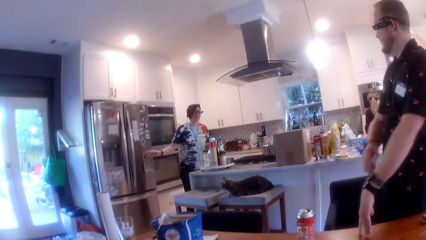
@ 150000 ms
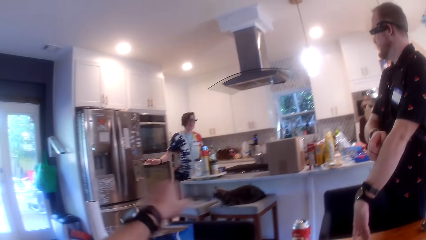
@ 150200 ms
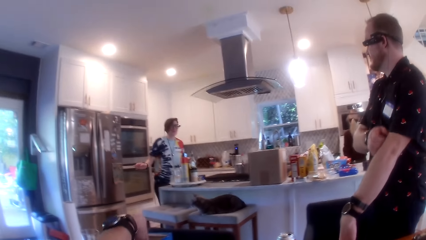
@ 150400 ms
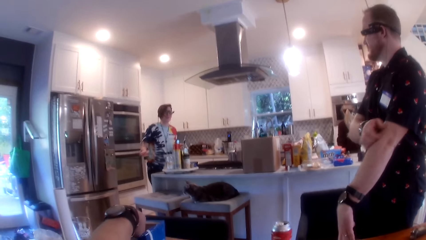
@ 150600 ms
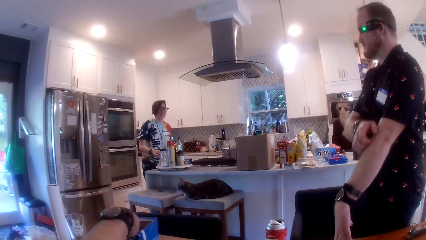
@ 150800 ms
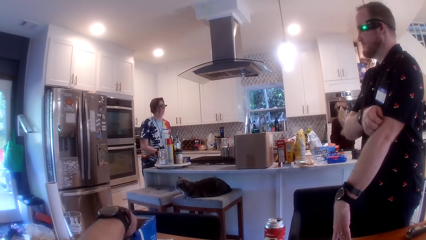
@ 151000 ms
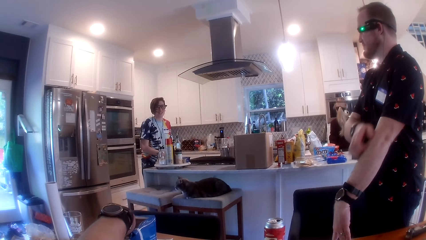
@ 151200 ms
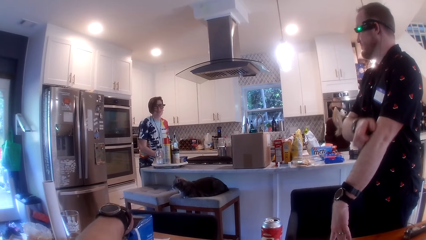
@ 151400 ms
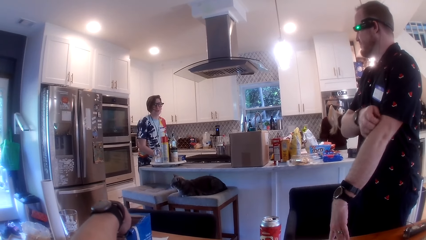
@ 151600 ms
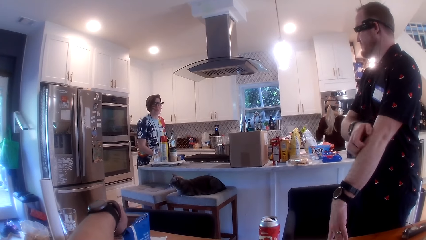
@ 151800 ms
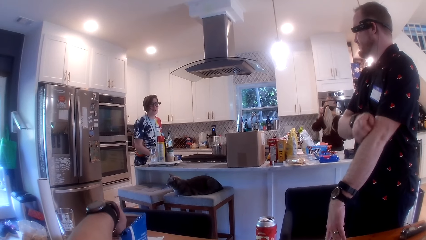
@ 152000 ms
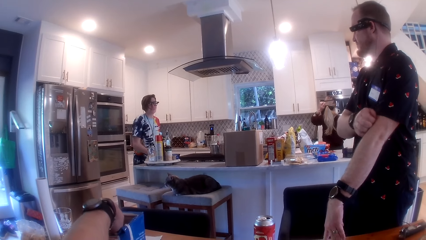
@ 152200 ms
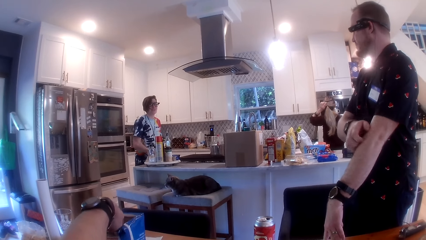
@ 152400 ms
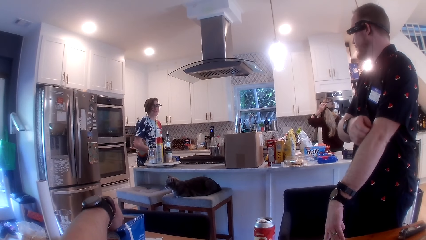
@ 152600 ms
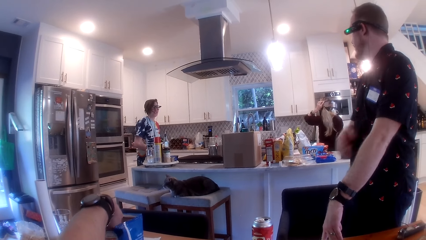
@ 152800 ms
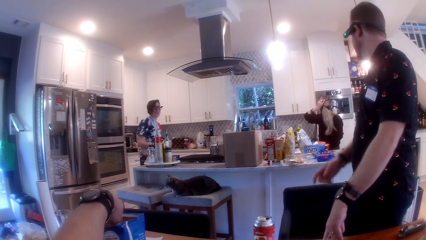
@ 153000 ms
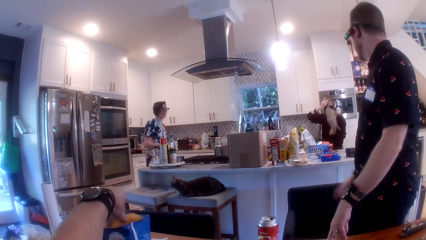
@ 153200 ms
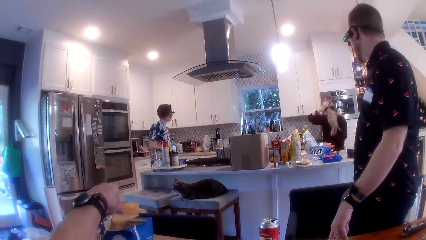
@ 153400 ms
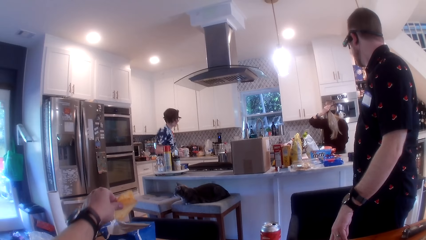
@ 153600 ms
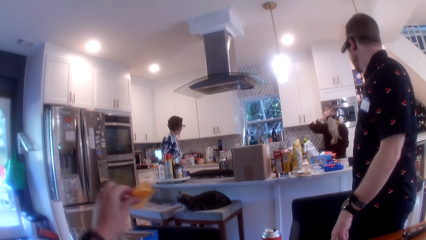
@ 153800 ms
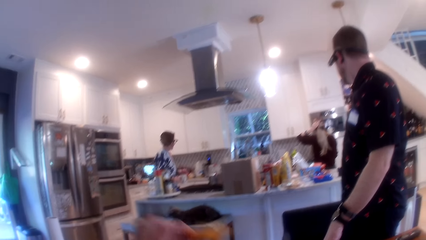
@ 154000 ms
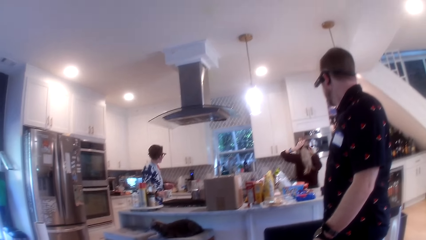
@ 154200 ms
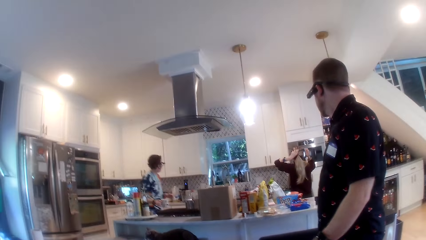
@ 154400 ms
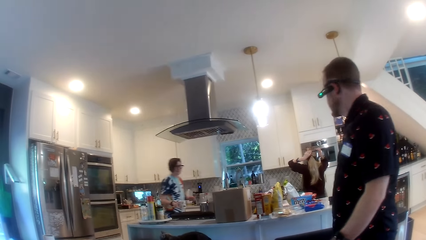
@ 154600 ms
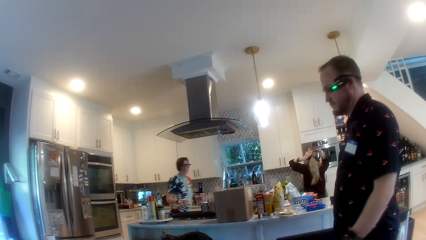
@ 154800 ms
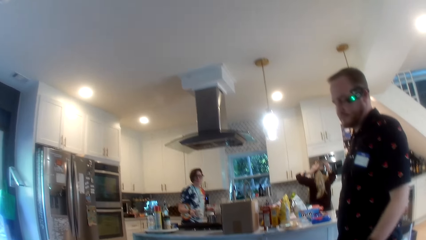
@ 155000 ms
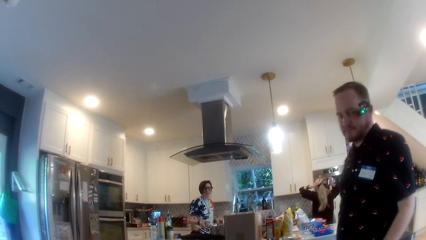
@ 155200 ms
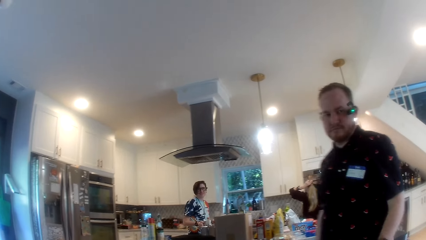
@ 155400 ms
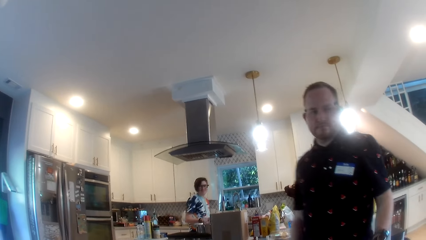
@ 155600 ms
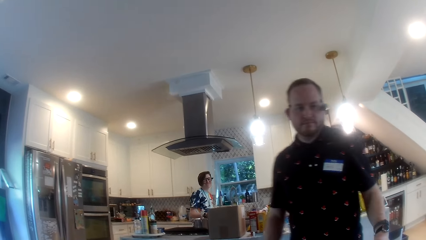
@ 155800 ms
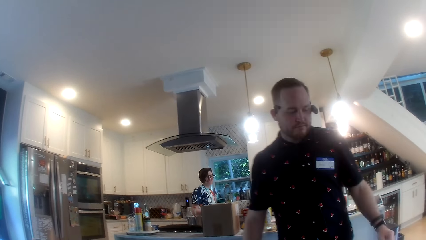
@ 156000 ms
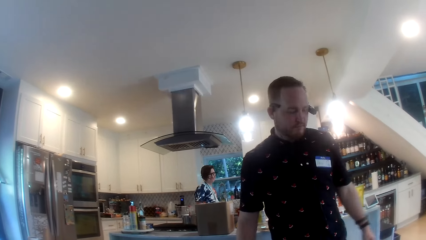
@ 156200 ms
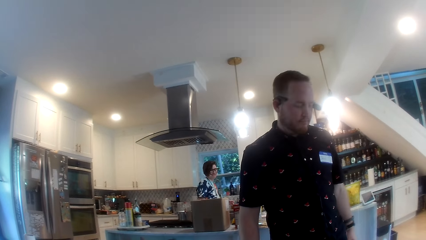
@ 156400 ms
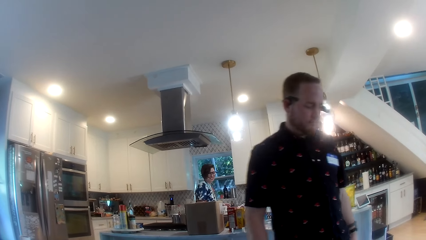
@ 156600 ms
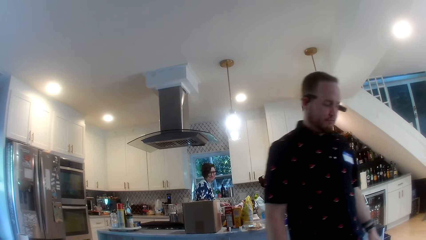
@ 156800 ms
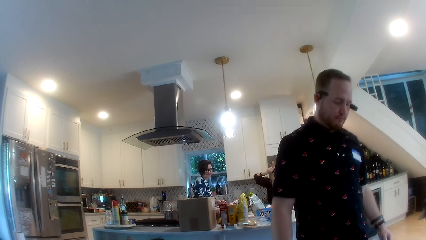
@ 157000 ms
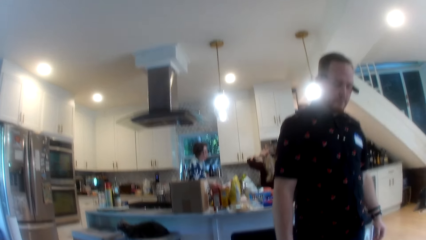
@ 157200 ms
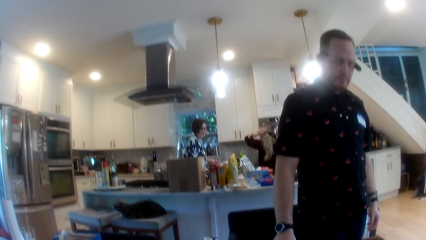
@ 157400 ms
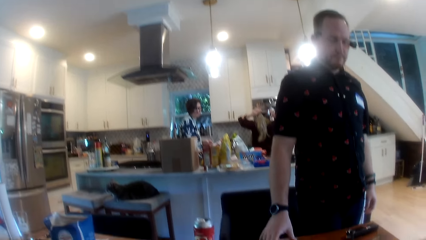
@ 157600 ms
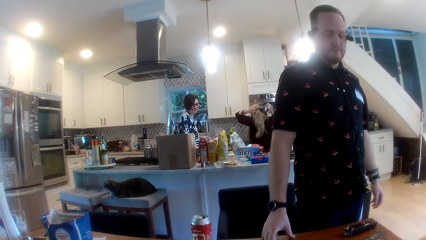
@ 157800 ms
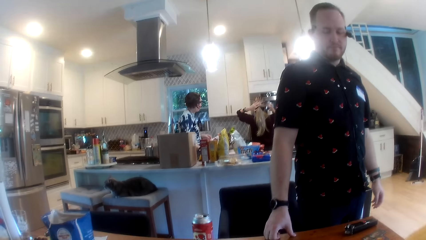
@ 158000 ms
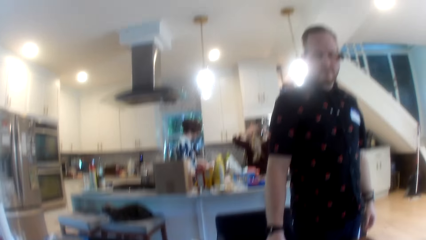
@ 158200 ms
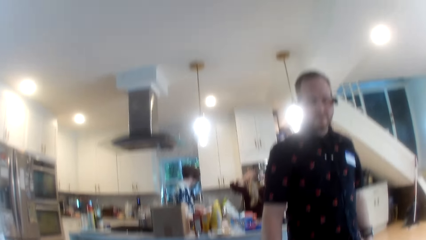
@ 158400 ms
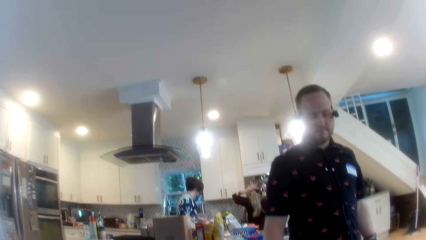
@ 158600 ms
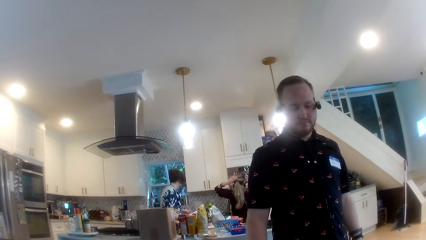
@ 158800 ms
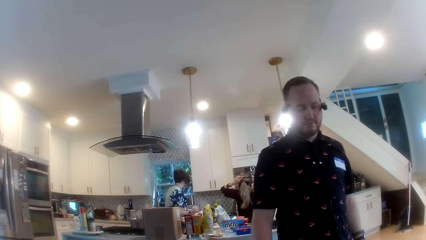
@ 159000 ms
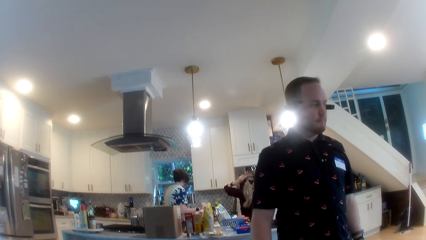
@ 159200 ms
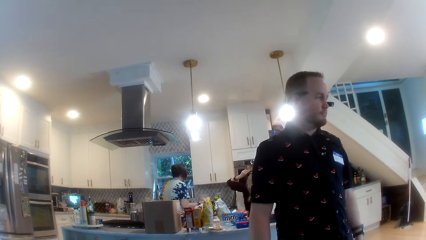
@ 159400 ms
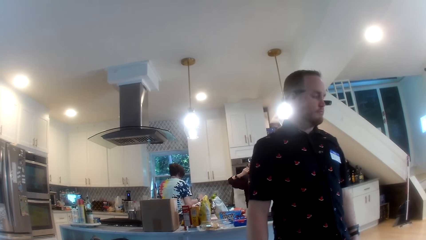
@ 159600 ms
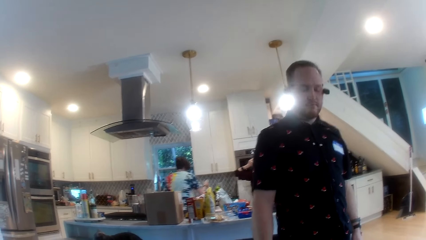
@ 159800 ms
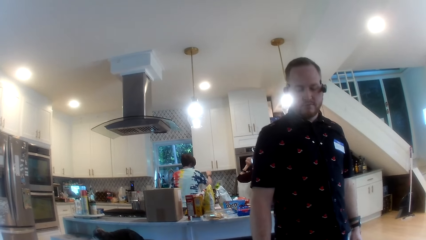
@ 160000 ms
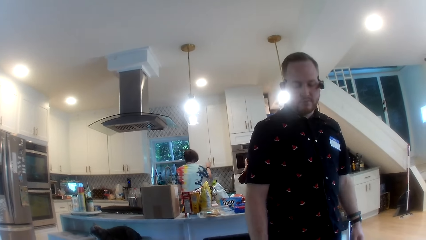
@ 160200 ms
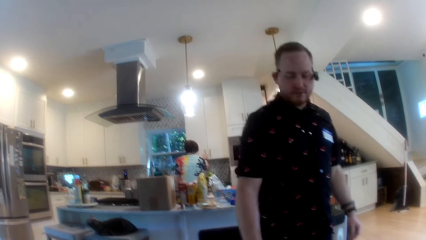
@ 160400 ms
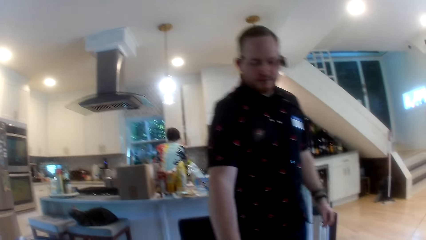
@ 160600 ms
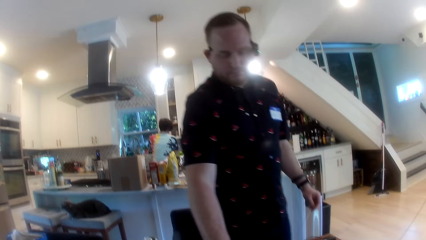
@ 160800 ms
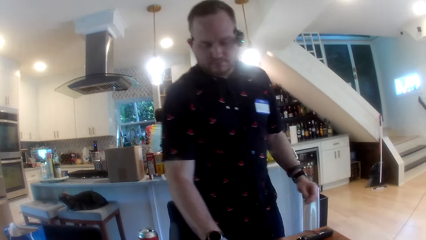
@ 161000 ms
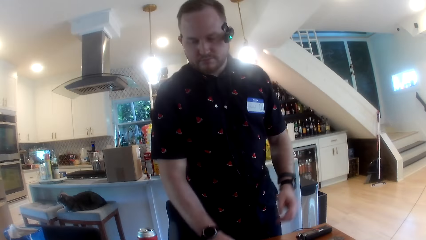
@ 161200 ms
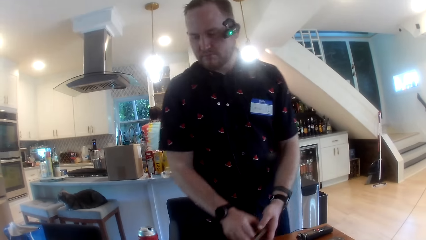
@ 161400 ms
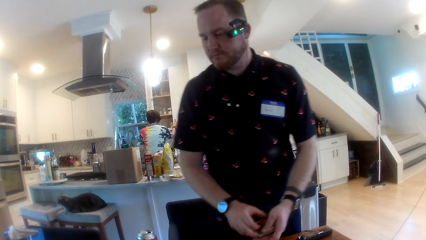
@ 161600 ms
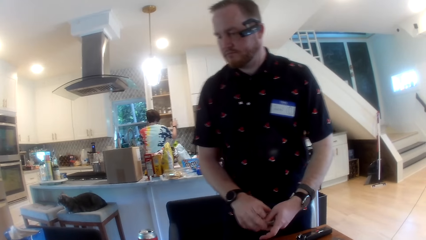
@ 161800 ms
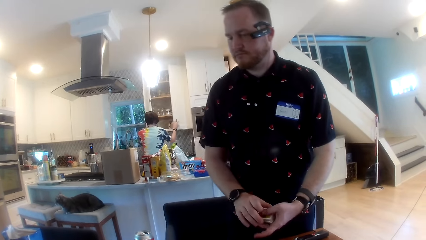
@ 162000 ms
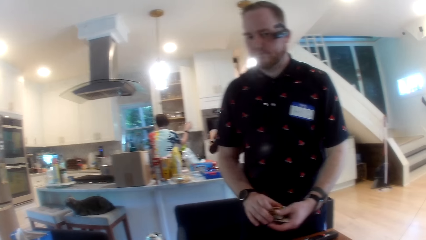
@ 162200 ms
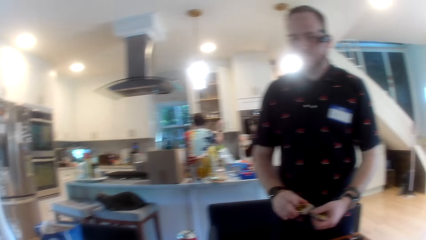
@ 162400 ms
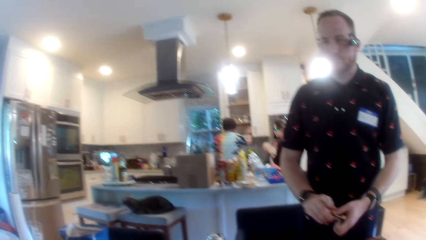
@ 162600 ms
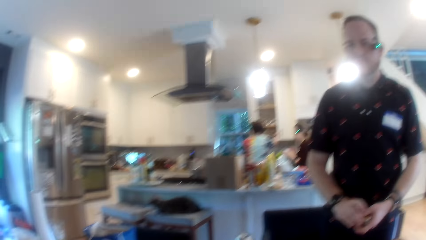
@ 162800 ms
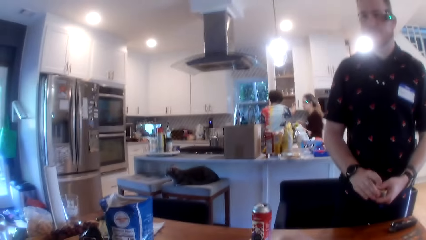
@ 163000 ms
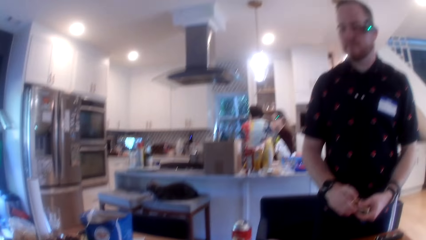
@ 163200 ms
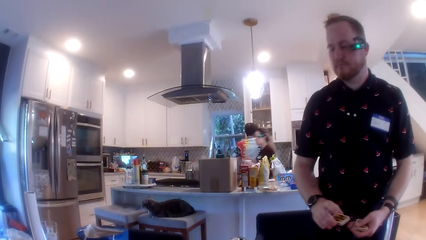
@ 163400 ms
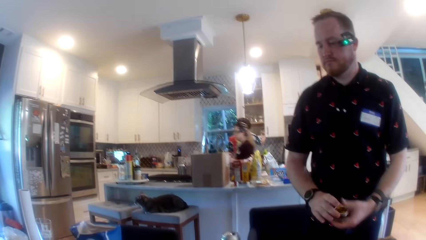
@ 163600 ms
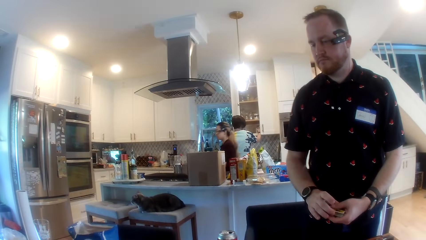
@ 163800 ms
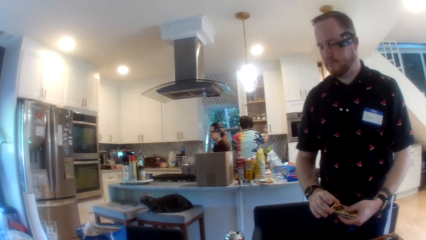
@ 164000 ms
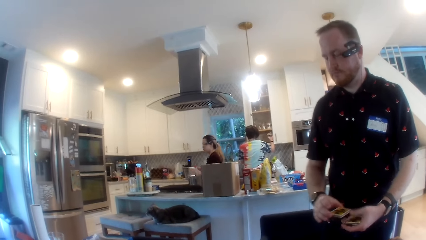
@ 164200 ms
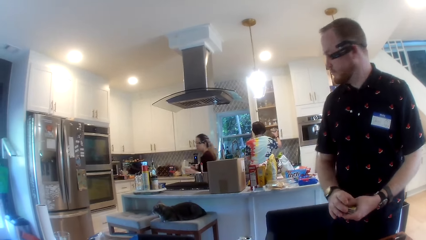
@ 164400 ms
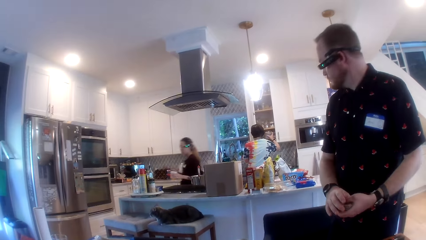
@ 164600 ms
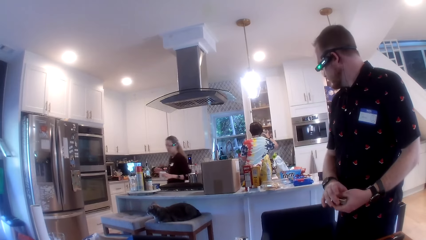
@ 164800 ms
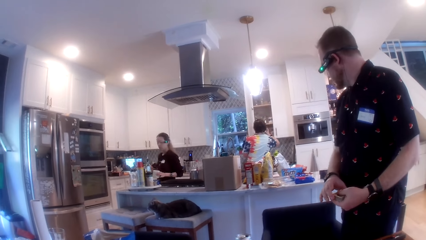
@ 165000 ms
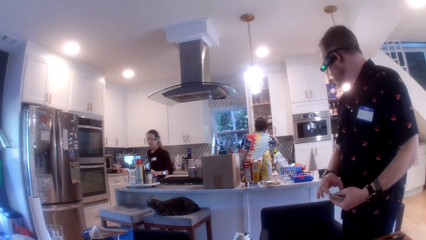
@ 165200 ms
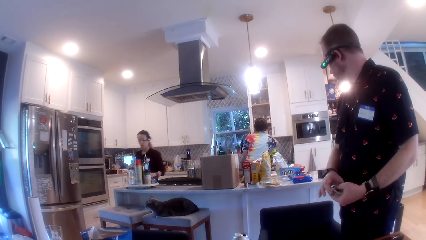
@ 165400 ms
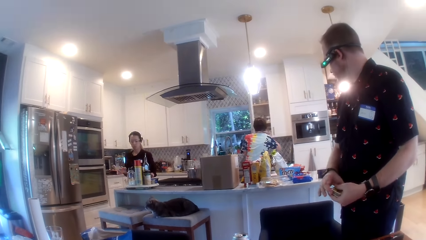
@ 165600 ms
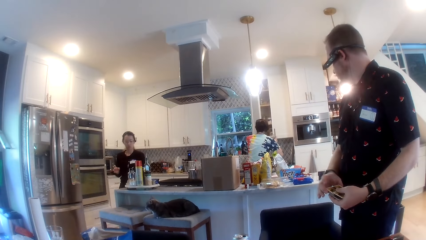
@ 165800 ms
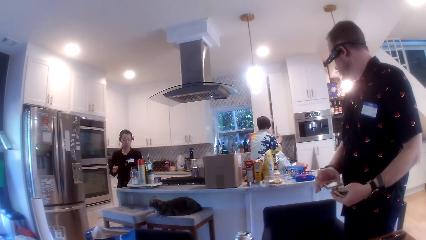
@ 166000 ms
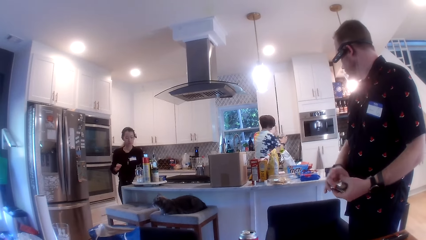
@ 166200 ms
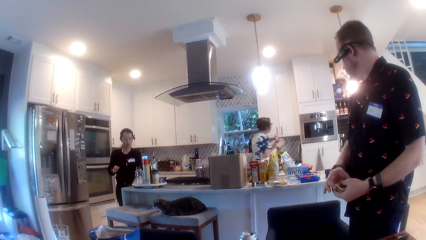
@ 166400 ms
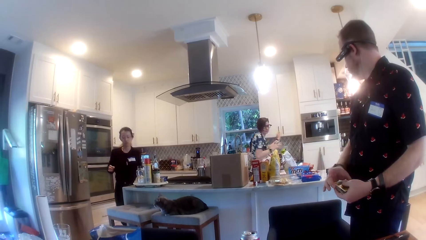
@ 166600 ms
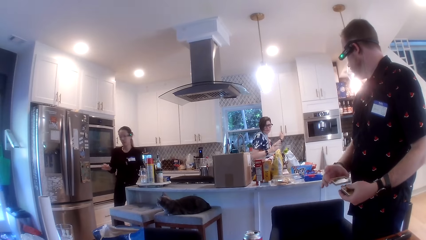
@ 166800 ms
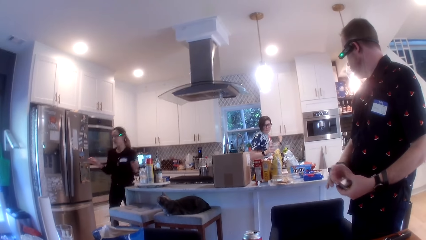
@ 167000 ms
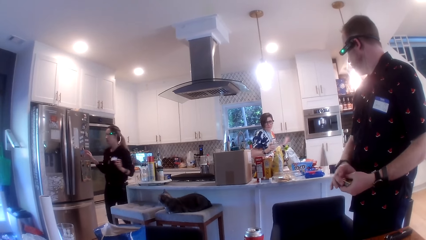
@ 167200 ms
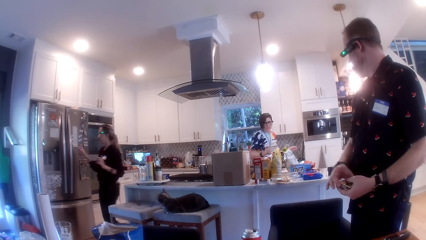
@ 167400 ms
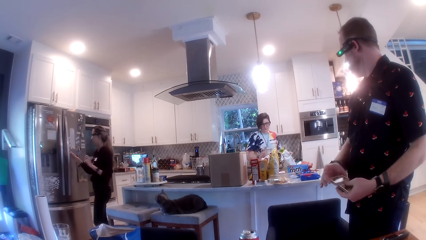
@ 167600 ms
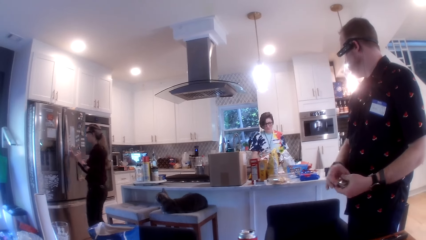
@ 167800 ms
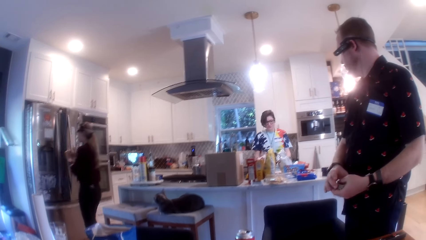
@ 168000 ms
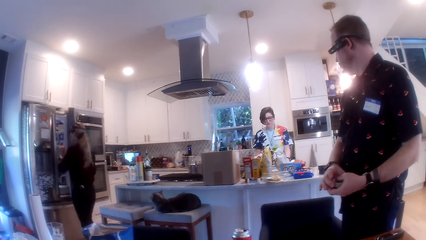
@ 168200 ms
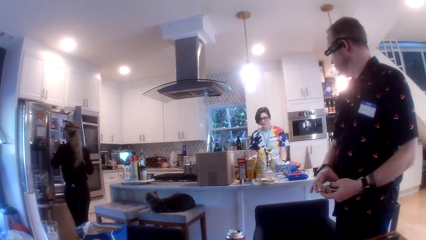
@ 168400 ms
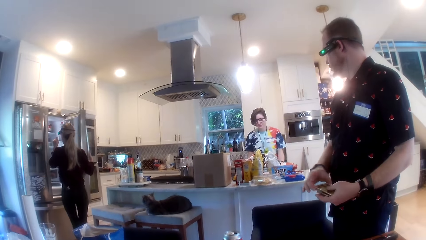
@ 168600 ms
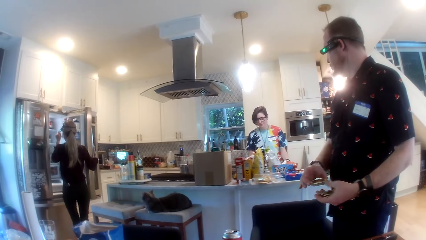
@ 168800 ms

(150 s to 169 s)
The camera wearer picks up a biscuit or snack from a biscuit pack on the table with his left hand. He eats the snack. The woman opens a cupboard in the kitchen area with her left hand. The man picks up the cards from the table with his right hand and shuffles the cards with his hands. The woman brings out a jar from the cupboard with her right hand. The woman closes the cupboard with her left hand. Another woman opens the fridge with her right hand.
